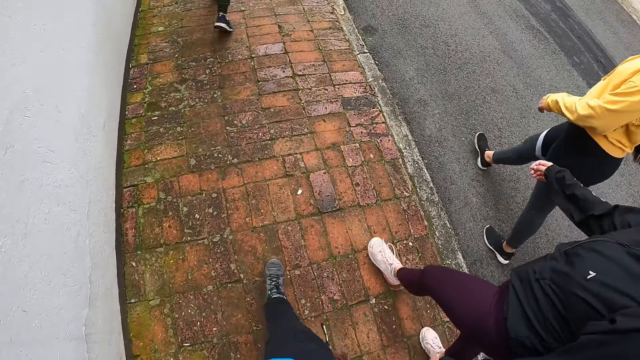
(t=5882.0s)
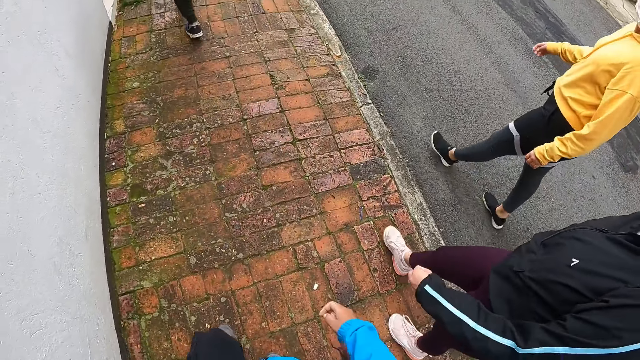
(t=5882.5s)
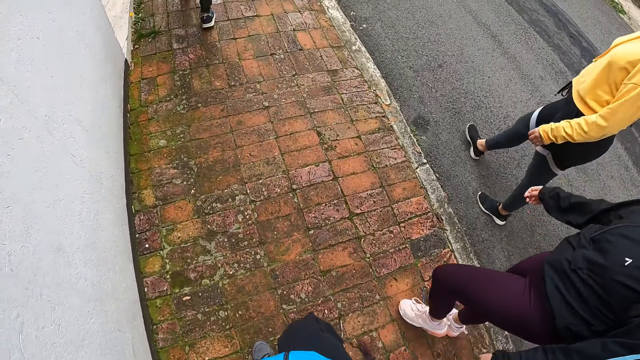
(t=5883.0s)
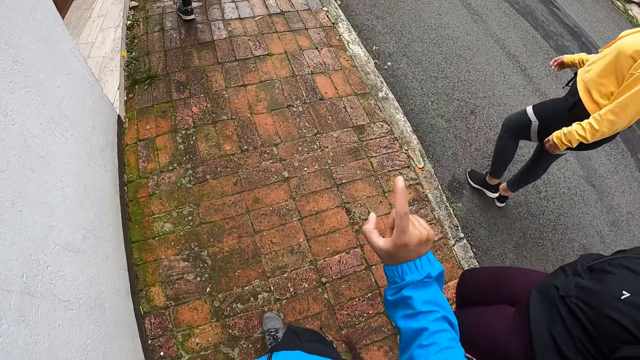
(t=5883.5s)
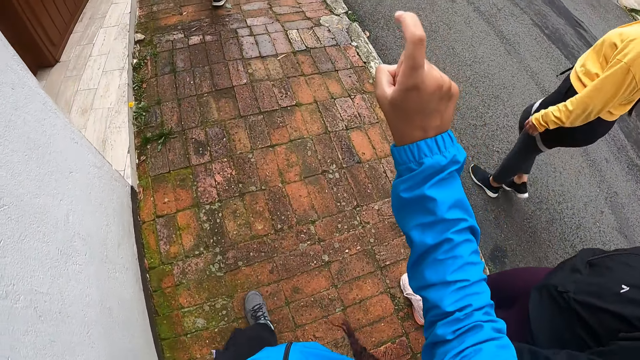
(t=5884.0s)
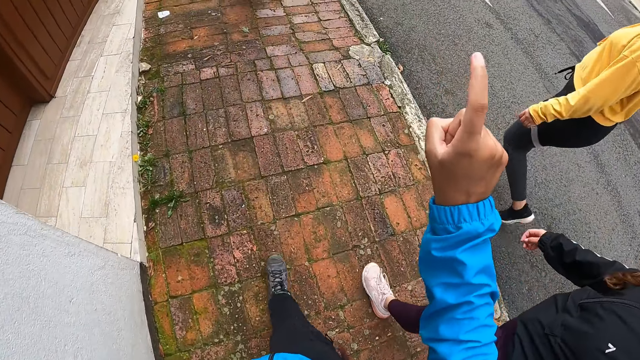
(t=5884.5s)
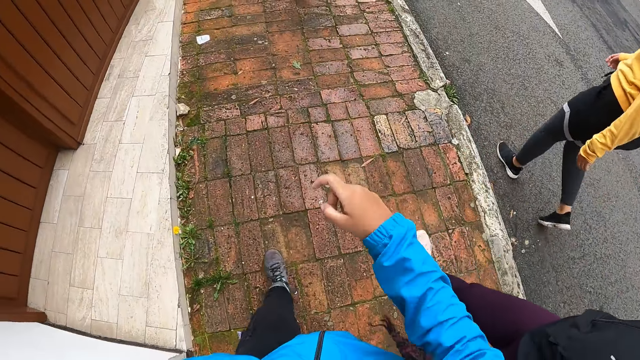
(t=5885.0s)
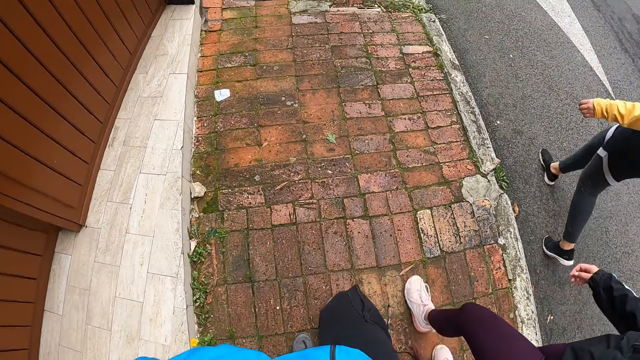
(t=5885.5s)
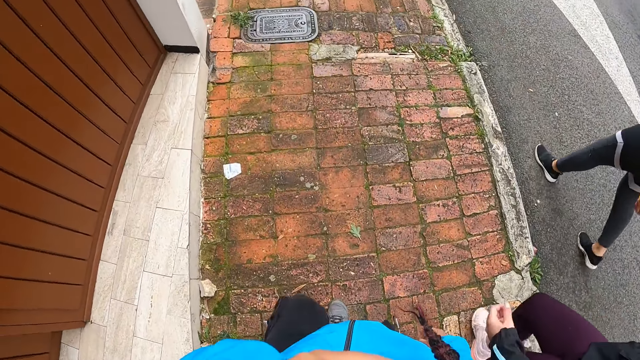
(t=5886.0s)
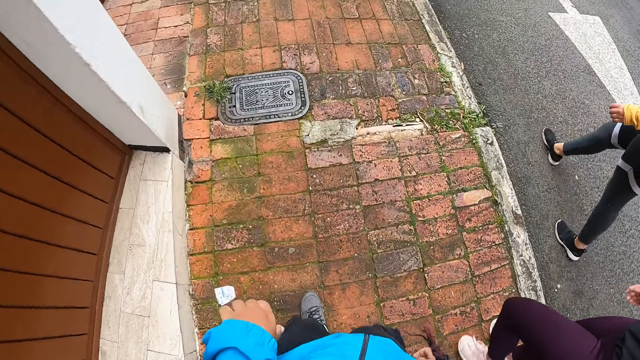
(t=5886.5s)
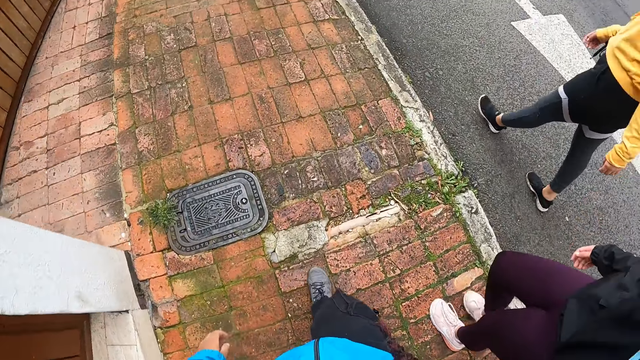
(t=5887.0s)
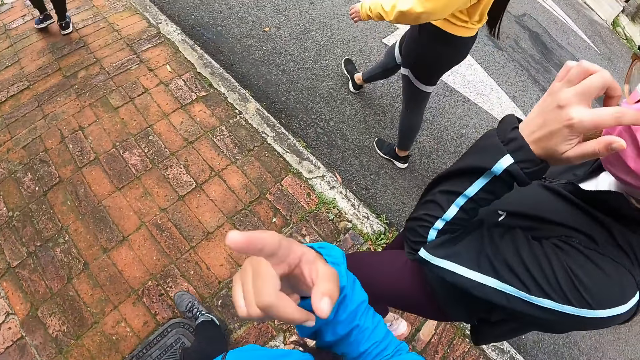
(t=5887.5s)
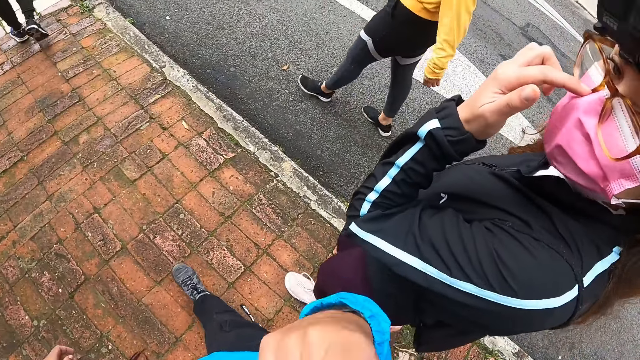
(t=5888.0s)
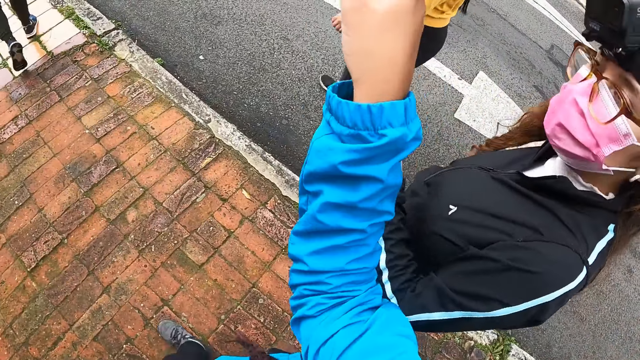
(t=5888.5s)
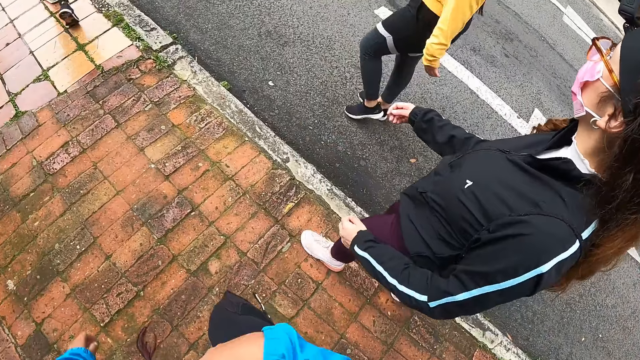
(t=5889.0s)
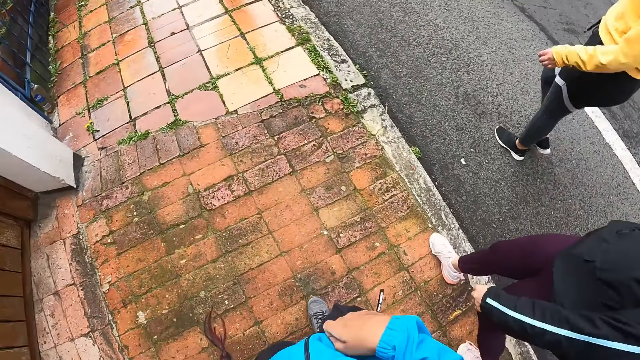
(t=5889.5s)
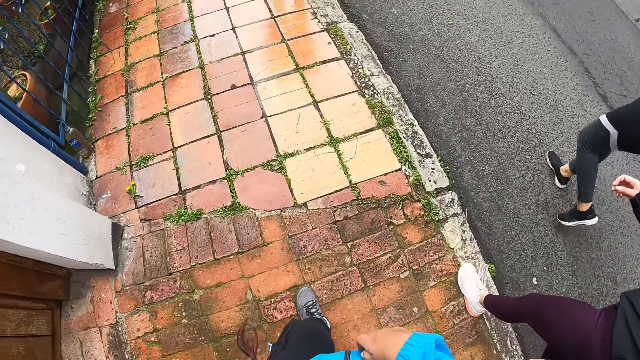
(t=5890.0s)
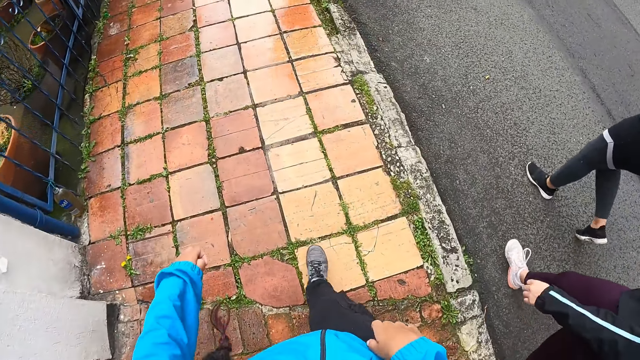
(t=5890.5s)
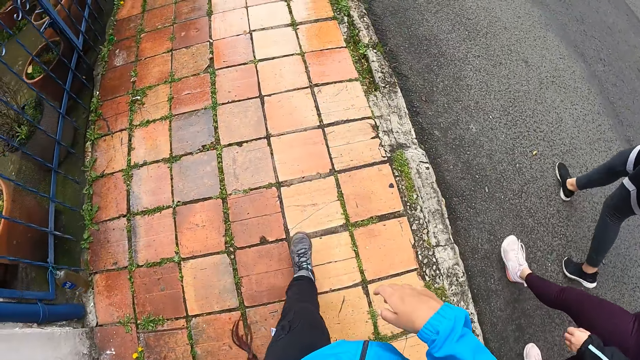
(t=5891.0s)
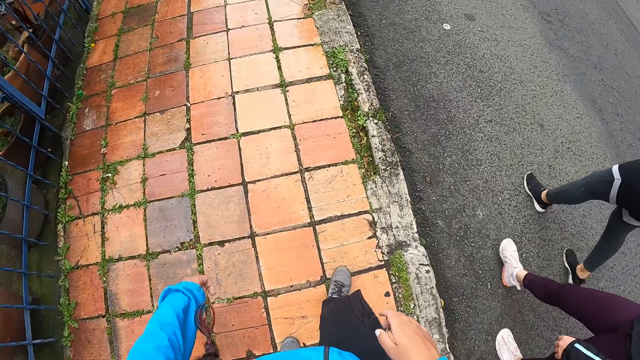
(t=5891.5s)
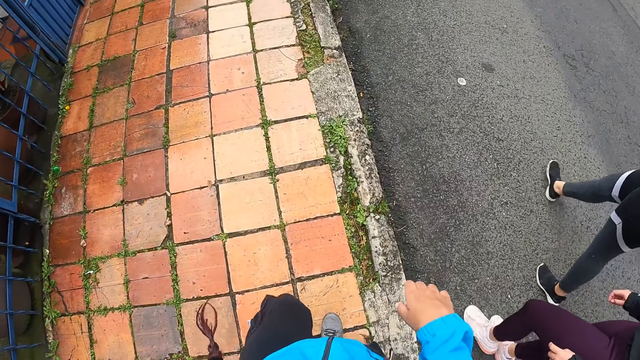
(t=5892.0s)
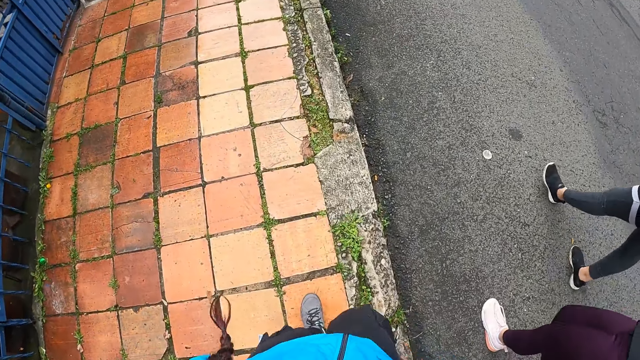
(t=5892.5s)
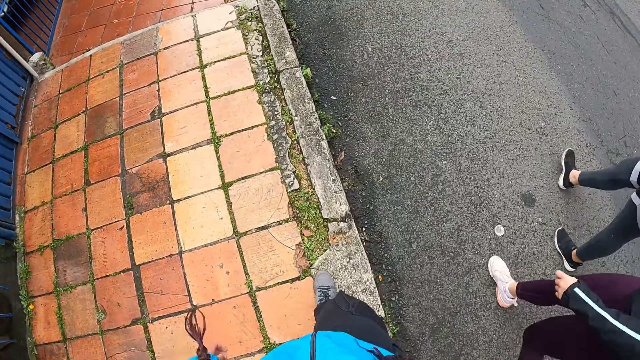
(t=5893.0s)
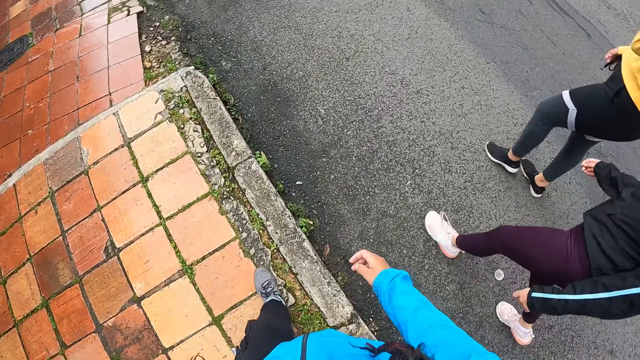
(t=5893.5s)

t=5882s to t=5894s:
The camera wearer walks. She adjusts her right finger. She walks. She raises her right hand. She walks.

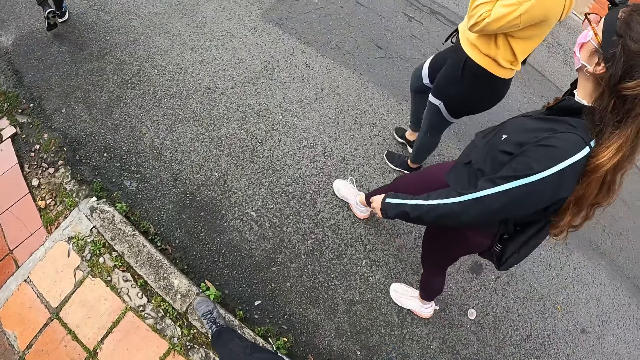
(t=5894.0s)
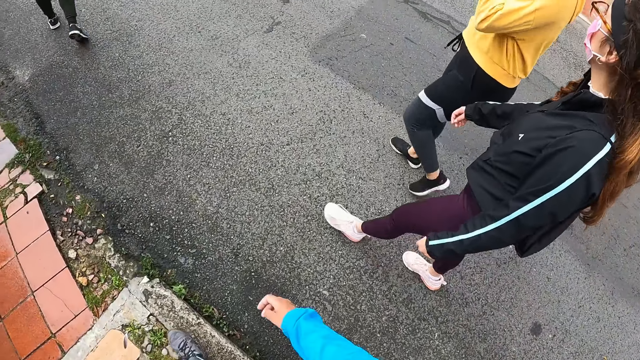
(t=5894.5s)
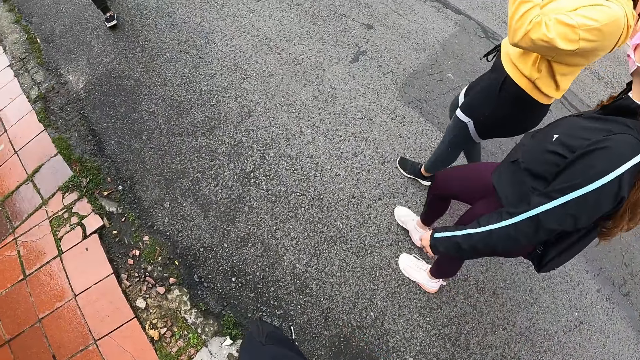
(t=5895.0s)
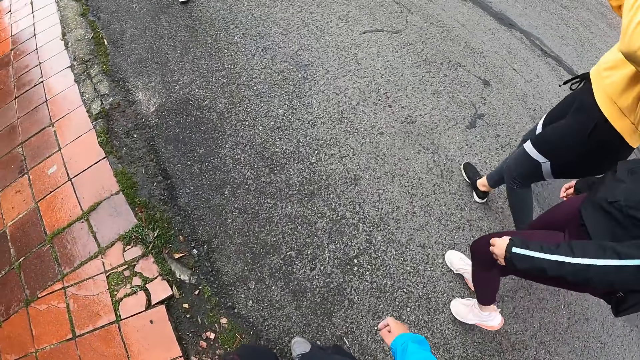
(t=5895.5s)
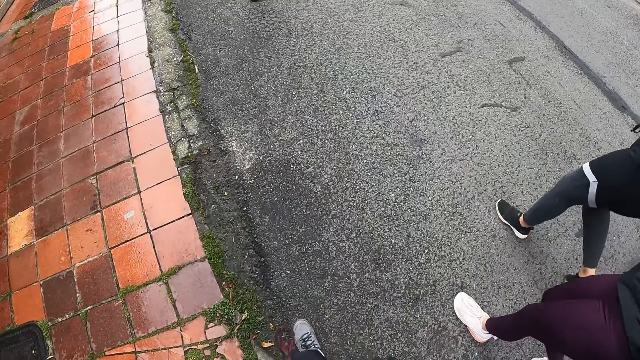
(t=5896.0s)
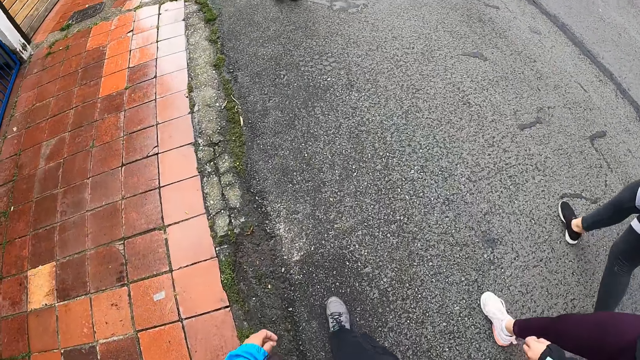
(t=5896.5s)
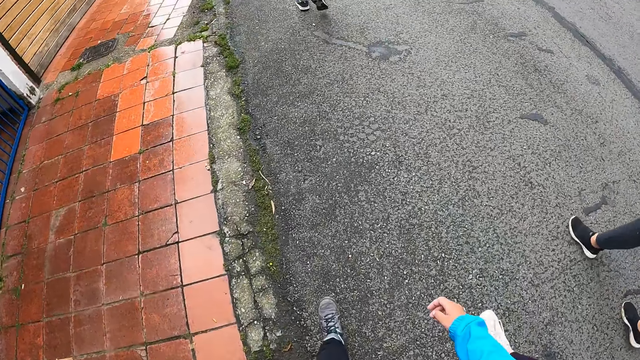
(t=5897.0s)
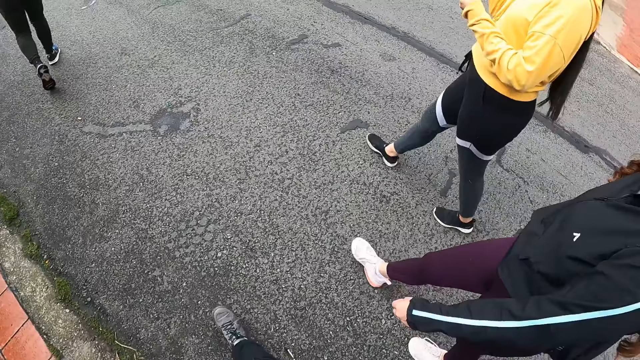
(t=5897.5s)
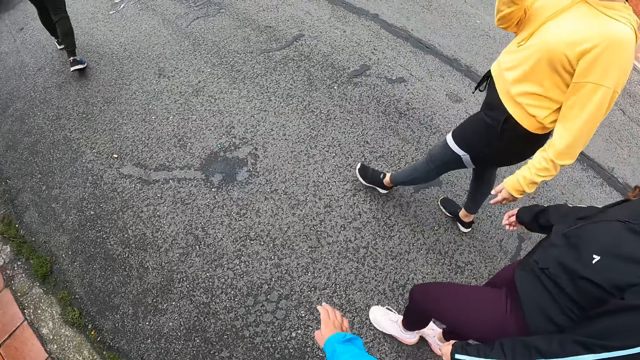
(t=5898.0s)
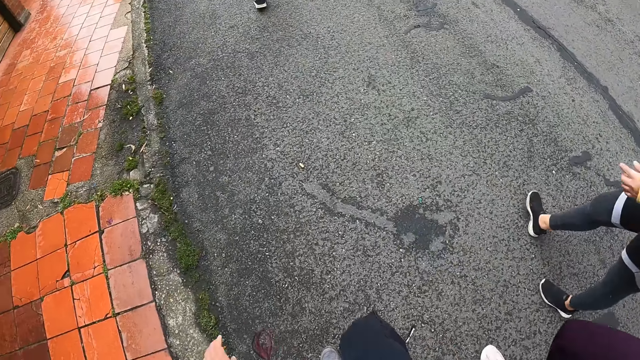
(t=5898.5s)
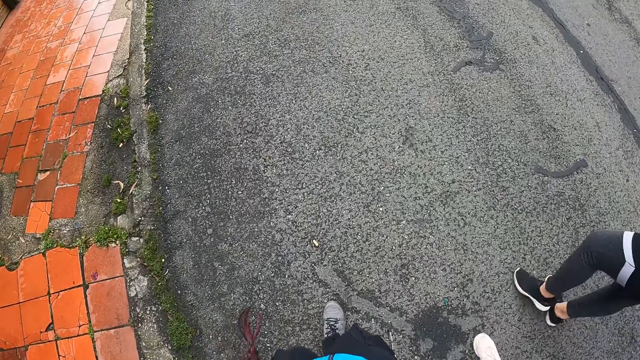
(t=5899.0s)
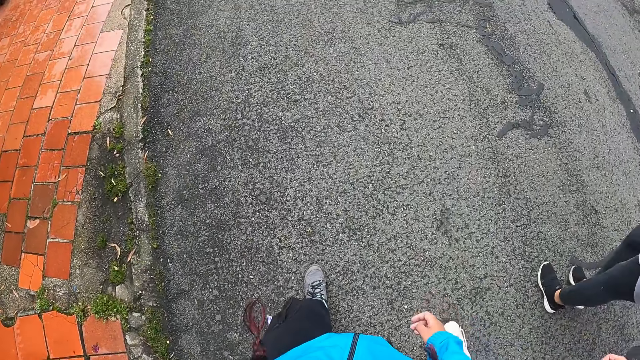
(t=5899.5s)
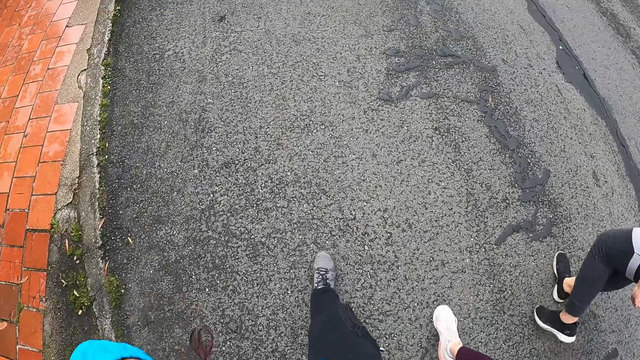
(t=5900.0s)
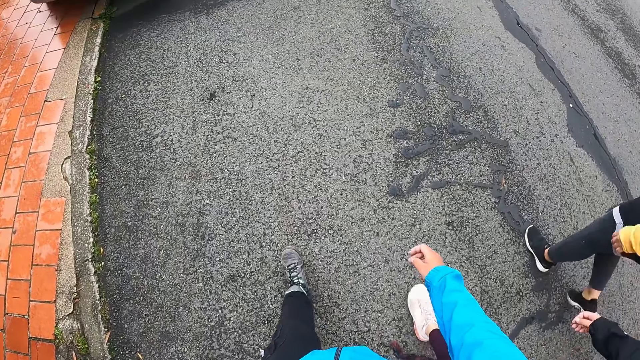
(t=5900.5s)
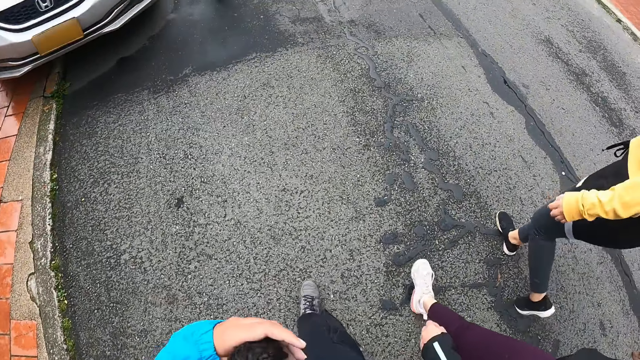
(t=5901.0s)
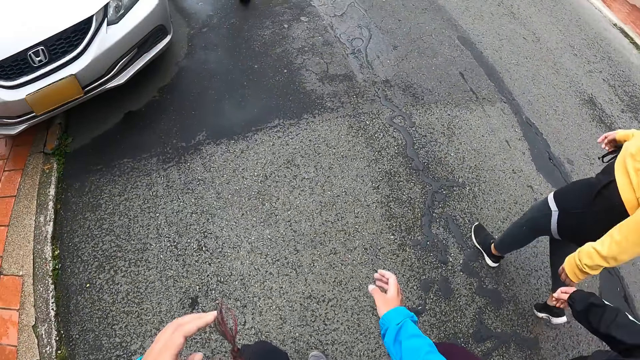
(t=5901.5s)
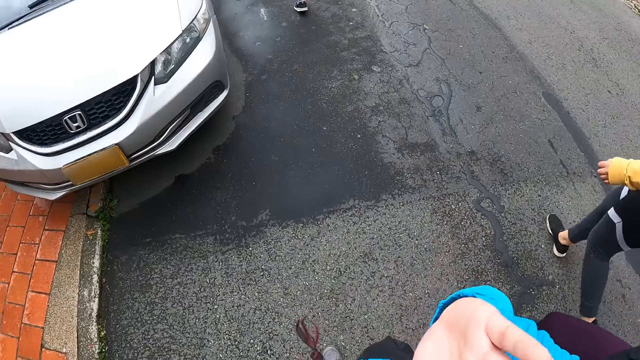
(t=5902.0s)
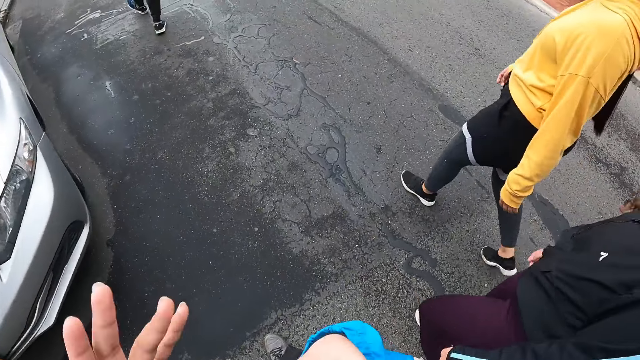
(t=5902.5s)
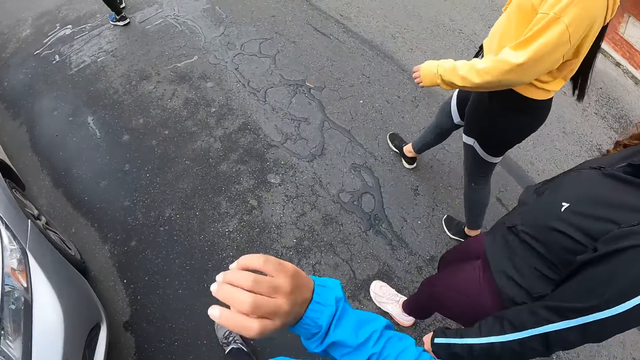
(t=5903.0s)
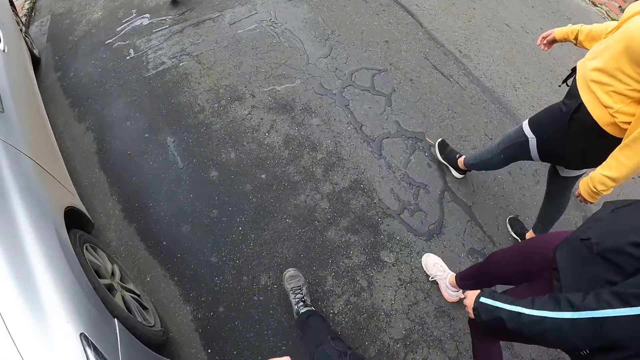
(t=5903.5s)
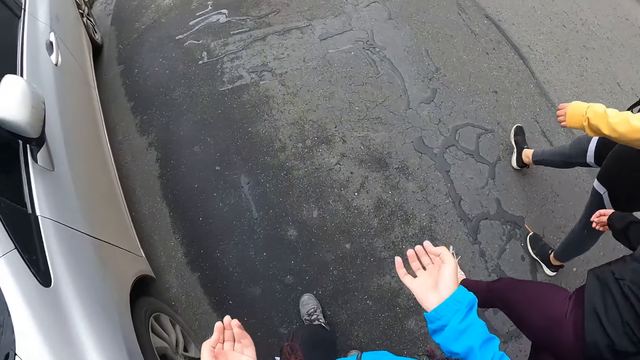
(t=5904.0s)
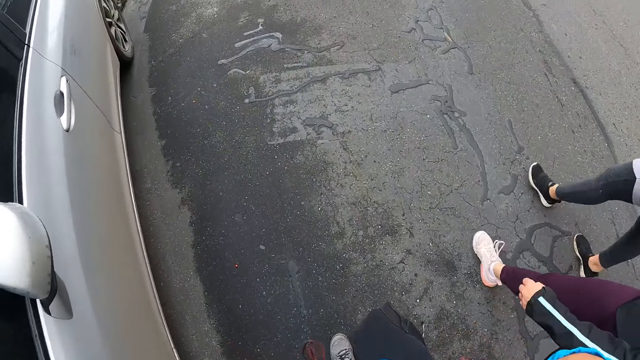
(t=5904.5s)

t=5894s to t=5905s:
The camera wearer raises her left hand. She raises her right hand.
